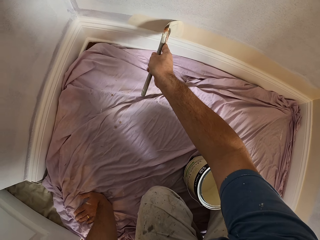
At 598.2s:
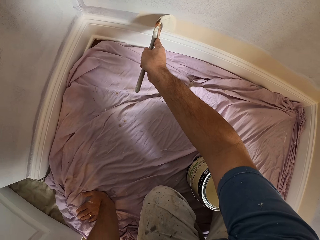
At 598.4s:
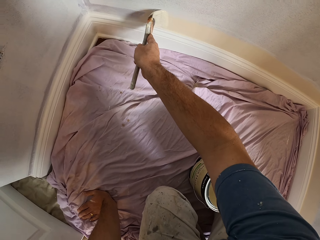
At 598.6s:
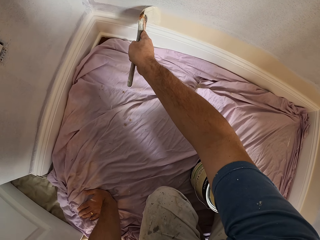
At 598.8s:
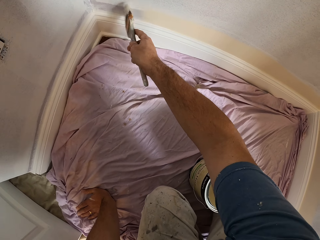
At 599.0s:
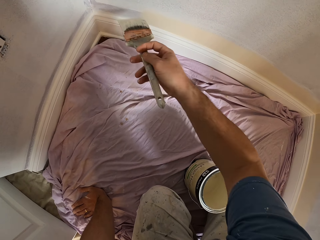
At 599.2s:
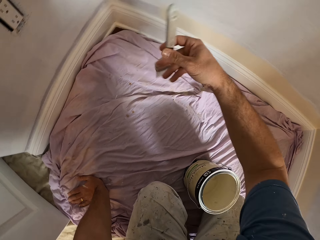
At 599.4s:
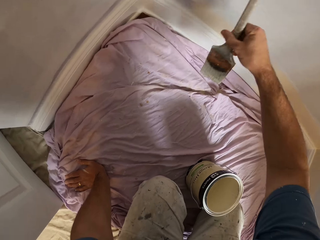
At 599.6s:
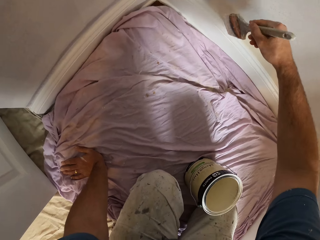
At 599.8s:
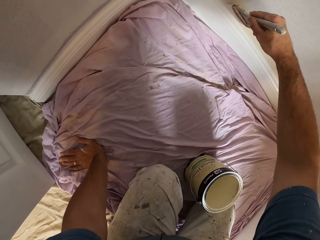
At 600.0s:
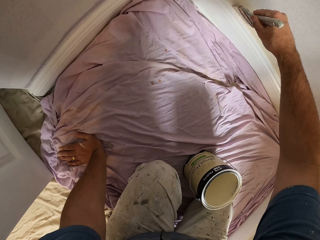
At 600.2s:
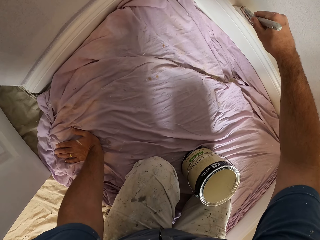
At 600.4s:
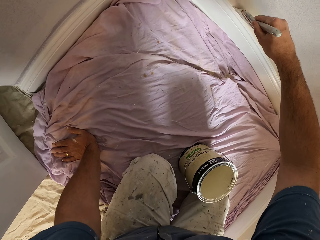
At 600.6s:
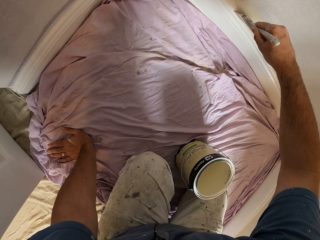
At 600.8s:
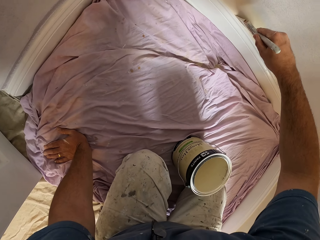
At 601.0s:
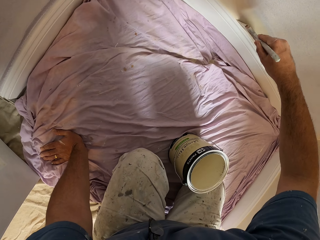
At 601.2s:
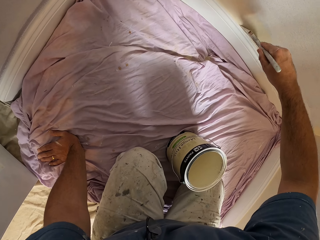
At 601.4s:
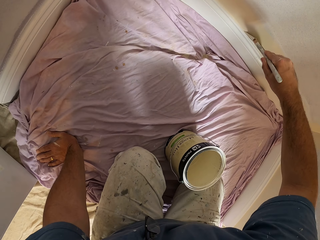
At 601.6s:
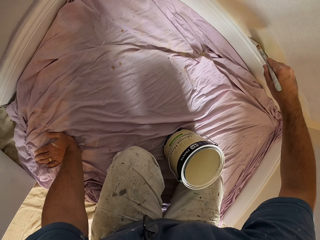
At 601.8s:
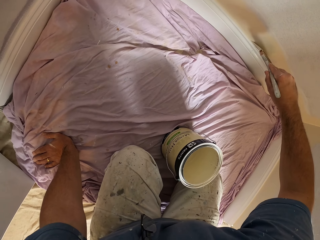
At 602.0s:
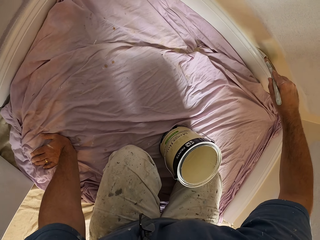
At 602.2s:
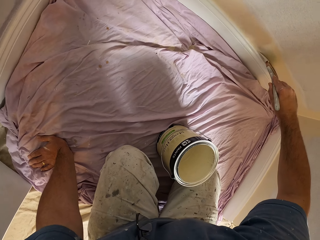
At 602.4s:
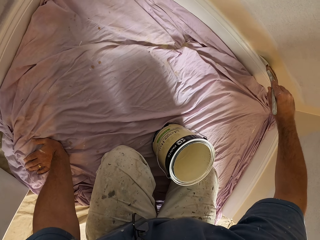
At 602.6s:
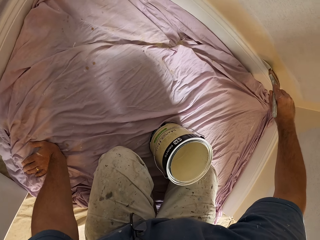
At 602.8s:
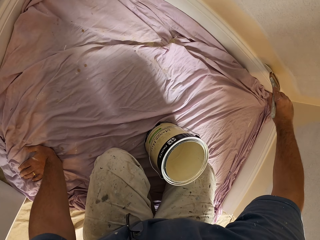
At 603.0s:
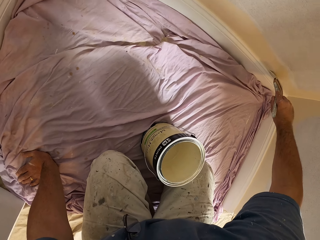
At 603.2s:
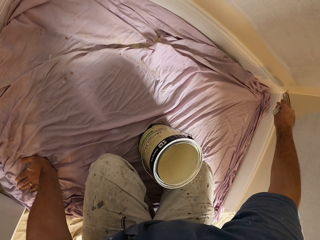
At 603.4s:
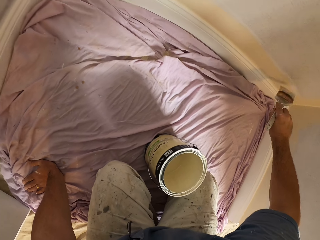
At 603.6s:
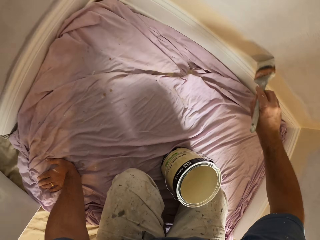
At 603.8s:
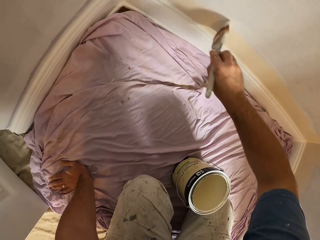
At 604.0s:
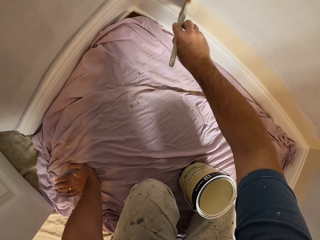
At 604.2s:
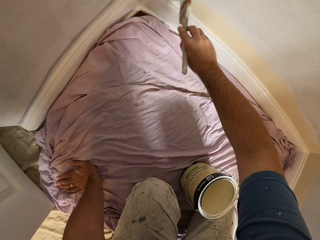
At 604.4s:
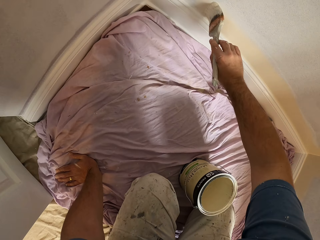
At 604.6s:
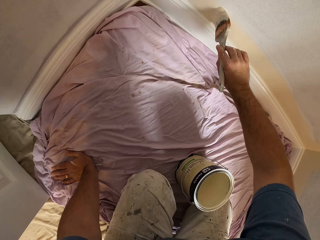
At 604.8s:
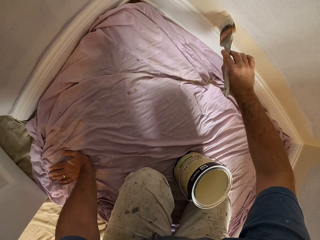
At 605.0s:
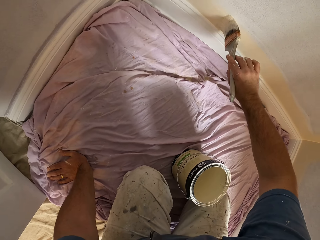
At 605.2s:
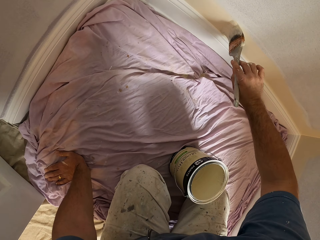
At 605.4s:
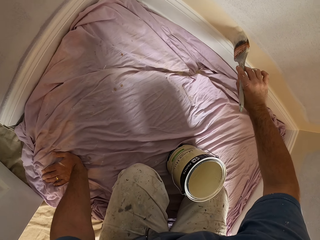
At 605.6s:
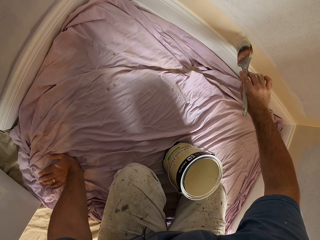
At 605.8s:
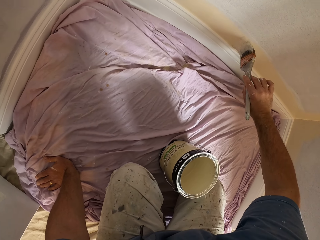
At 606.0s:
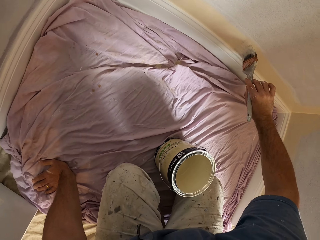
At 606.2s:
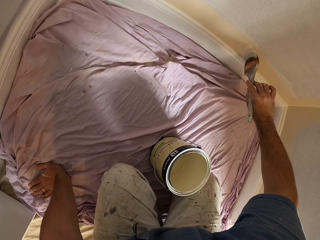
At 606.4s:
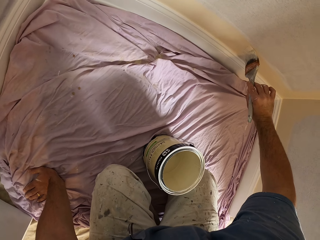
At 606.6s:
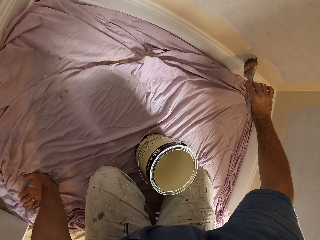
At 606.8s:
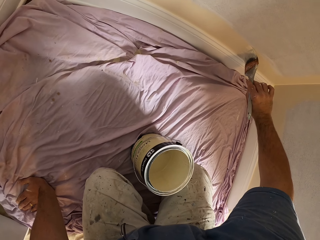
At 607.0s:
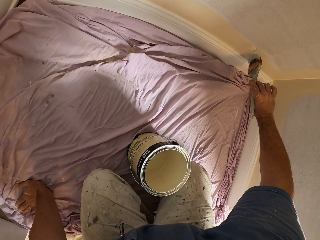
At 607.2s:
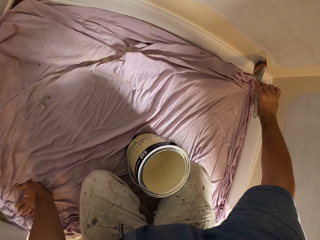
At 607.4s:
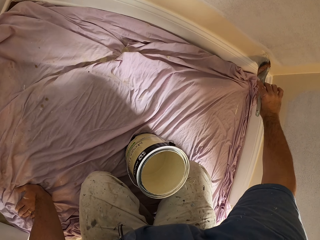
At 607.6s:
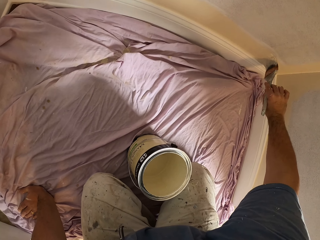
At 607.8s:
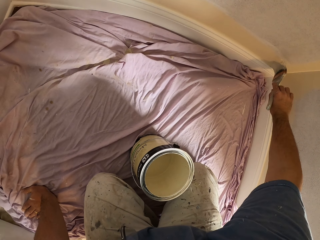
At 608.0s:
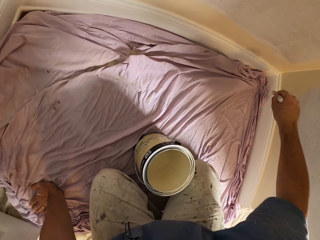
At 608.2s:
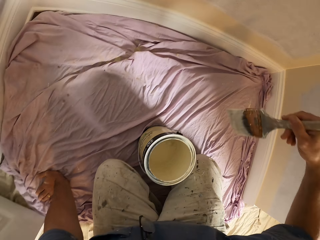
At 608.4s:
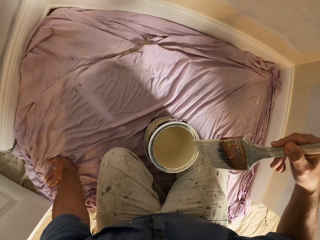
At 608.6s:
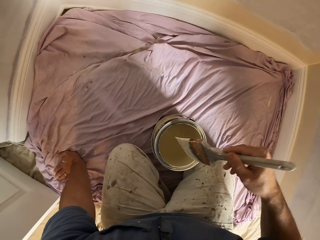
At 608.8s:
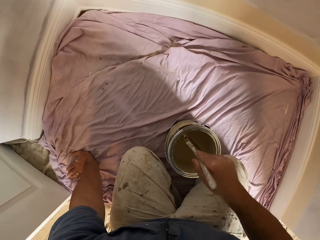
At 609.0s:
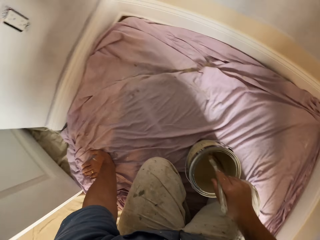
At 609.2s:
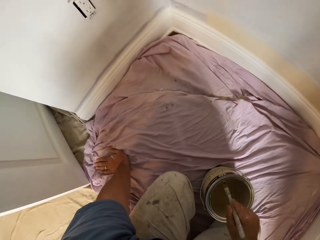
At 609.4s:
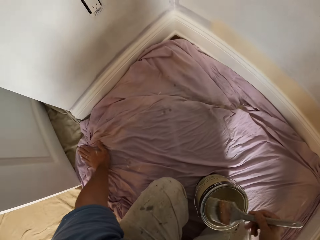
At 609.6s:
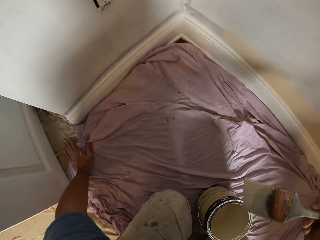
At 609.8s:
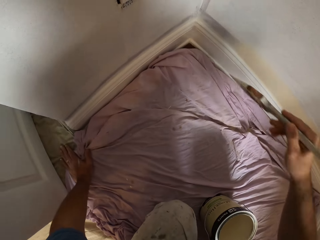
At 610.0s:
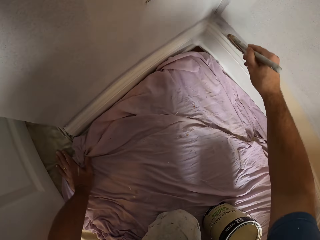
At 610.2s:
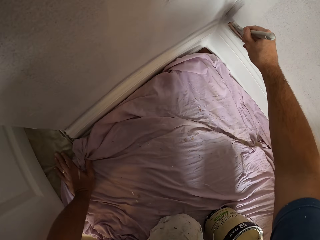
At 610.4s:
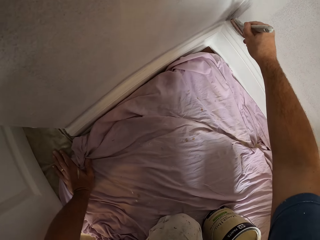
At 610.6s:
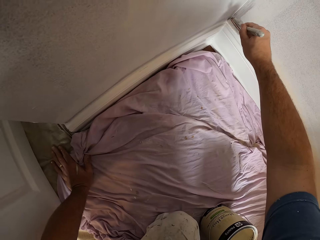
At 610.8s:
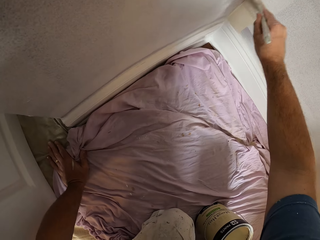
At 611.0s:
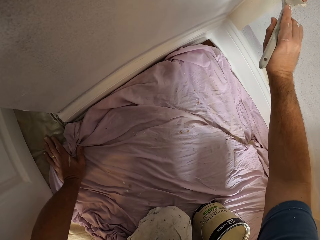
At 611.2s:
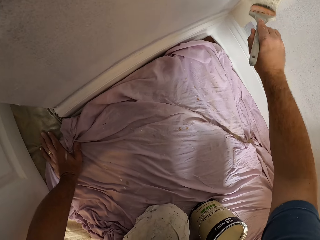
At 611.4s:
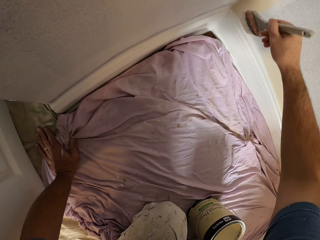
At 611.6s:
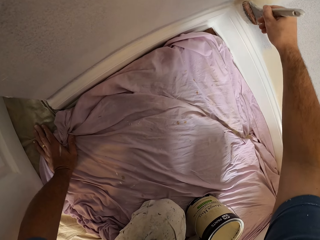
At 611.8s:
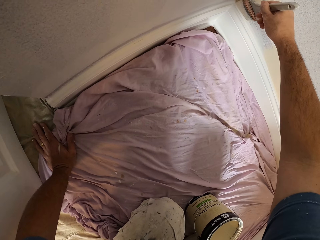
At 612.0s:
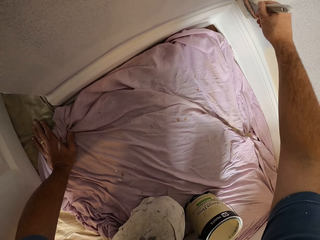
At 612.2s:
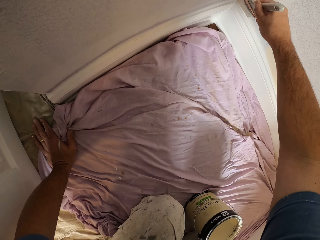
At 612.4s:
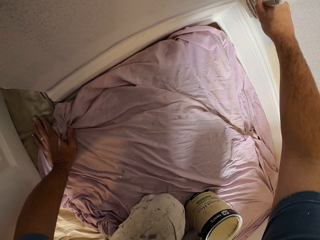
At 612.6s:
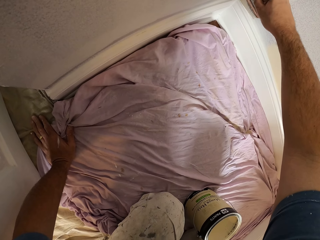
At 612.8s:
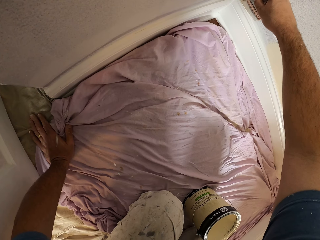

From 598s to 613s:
The camera wearer turns the paint brush. They paint the wall. They dip the paint brush into the paint can. They paint the wall with the brush.

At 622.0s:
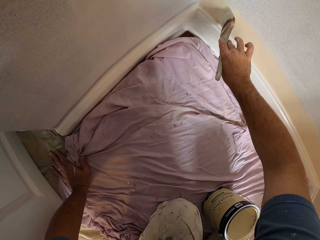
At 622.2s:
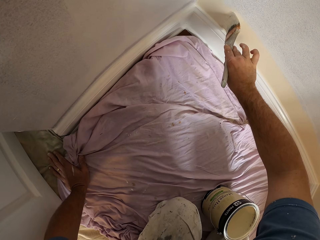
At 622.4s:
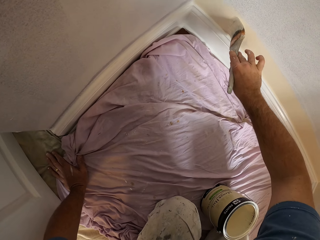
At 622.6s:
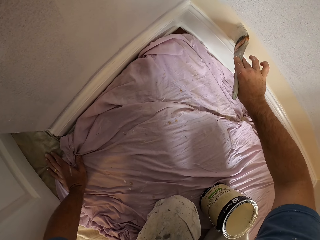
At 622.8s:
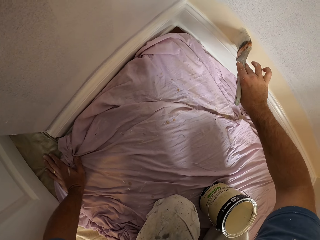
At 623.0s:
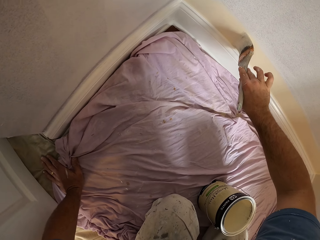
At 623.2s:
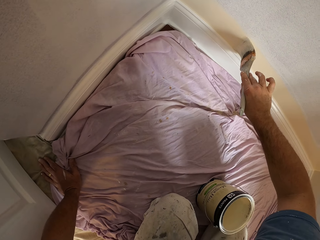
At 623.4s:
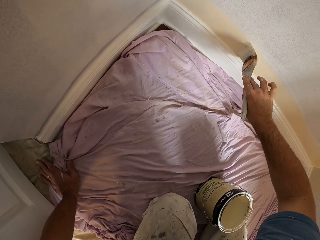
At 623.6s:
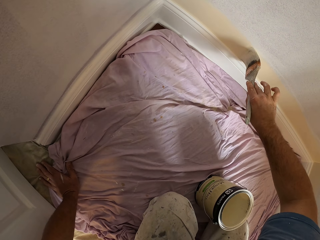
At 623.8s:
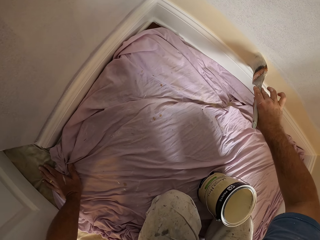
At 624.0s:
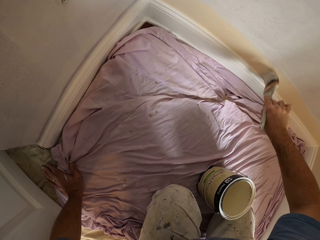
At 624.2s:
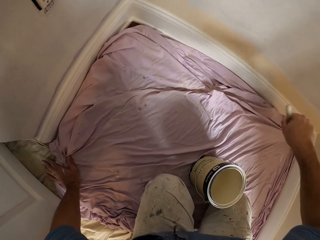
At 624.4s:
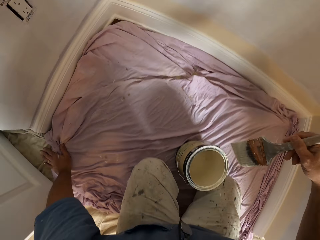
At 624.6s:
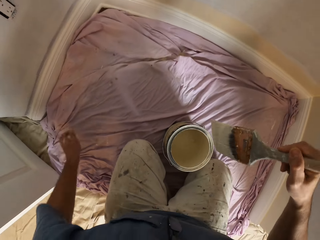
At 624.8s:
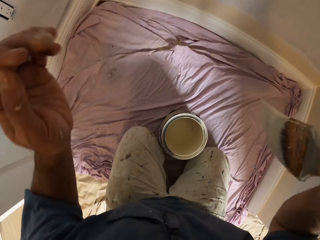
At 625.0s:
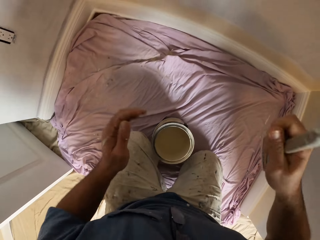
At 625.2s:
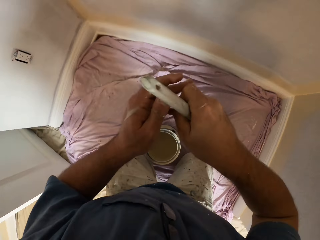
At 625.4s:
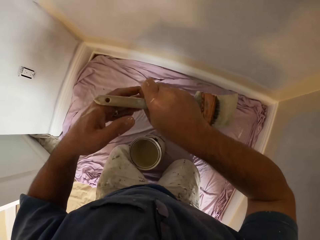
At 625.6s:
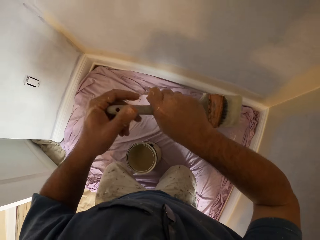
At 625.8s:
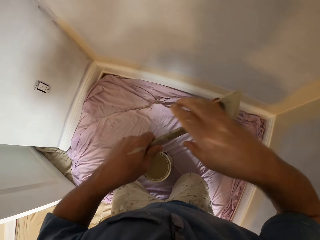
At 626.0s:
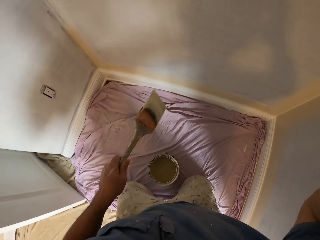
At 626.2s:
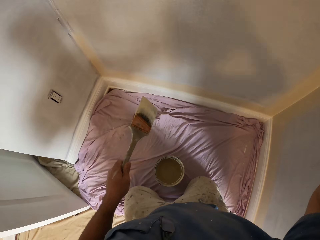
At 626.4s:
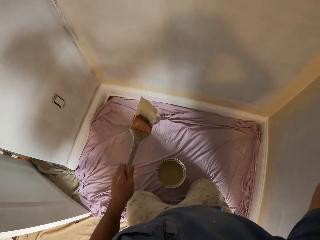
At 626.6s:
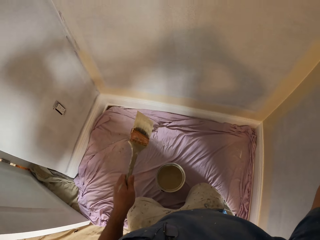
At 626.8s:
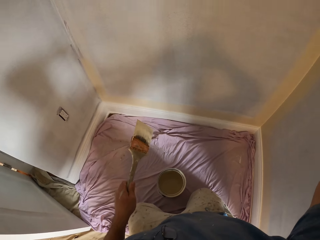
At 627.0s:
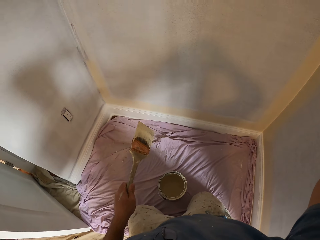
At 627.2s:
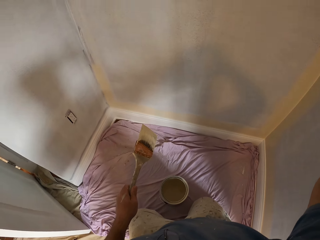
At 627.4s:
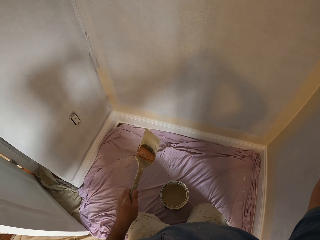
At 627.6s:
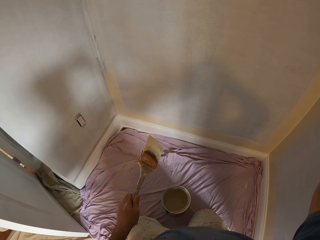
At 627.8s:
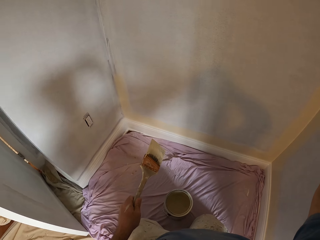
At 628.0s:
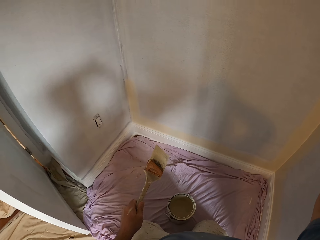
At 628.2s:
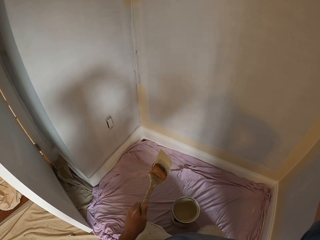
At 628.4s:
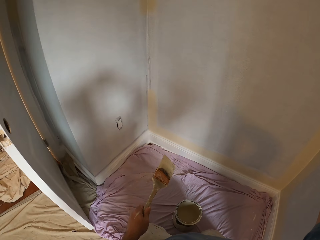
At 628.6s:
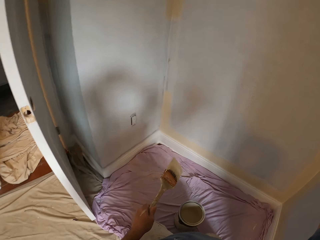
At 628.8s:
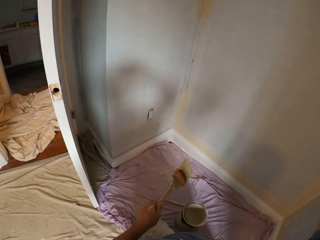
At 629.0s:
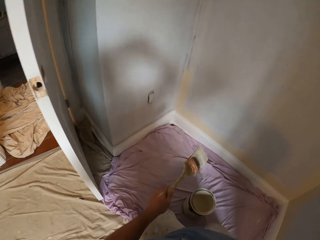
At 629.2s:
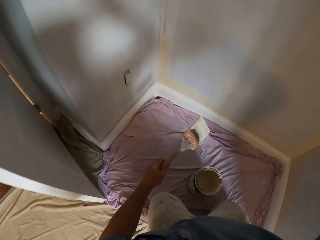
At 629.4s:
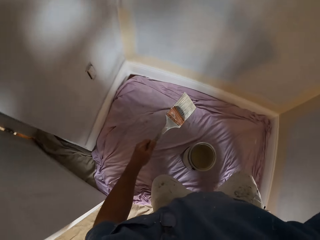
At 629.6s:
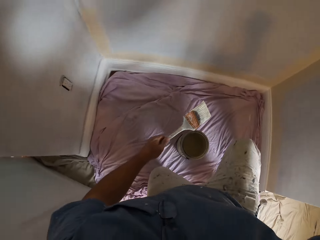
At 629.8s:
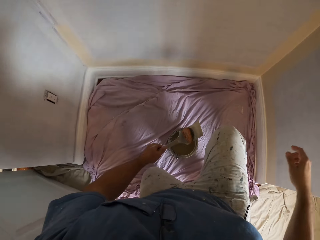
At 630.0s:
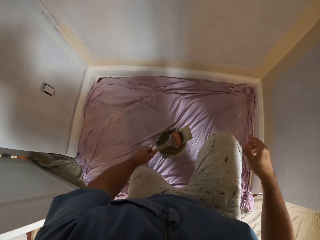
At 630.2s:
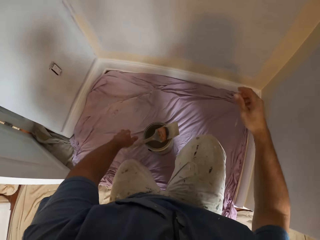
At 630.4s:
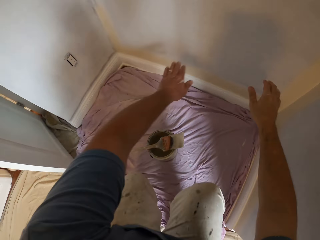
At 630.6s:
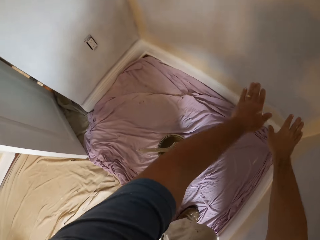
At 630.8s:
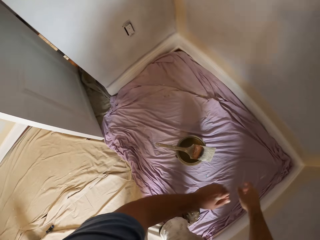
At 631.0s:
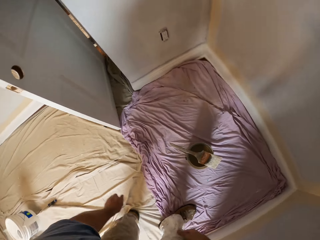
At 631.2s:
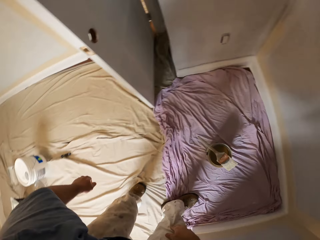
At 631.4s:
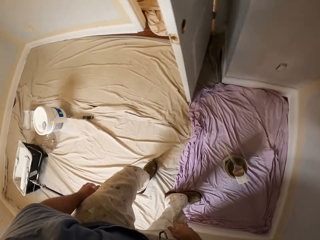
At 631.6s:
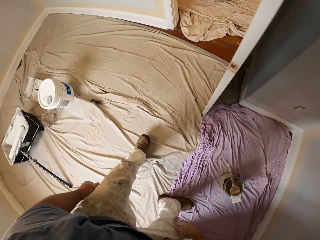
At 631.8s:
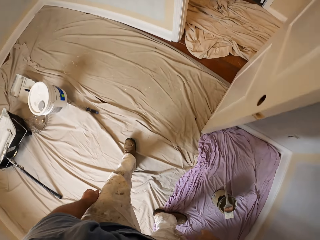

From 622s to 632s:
The camera wearer changes the paint brush to the left hand. He moves around the house. He raises his right hand up. He drops the paint brush on the paint container. He stands to his feet.
